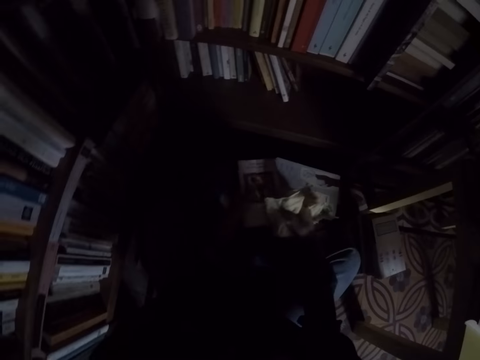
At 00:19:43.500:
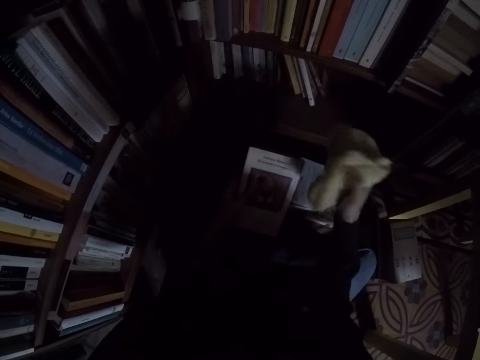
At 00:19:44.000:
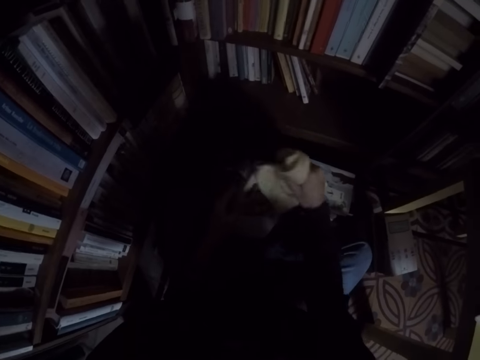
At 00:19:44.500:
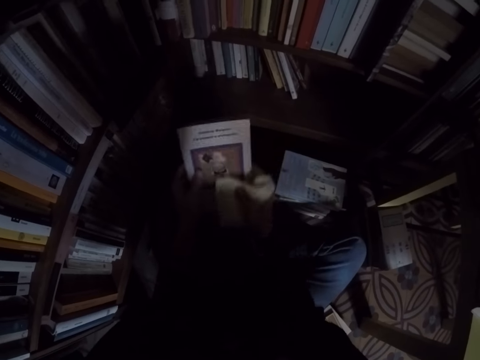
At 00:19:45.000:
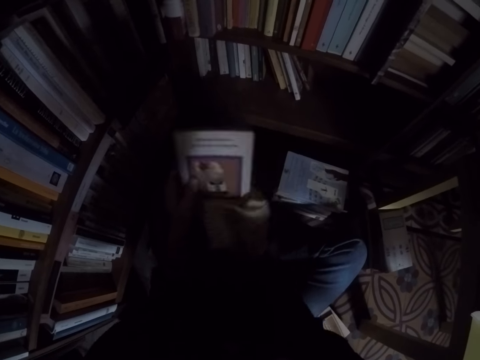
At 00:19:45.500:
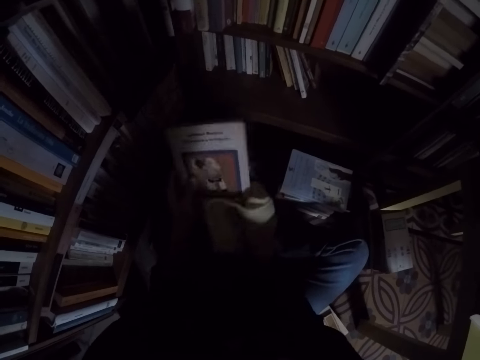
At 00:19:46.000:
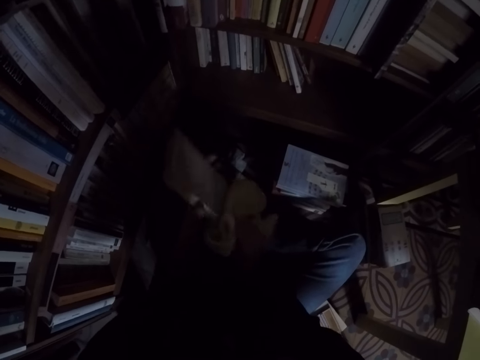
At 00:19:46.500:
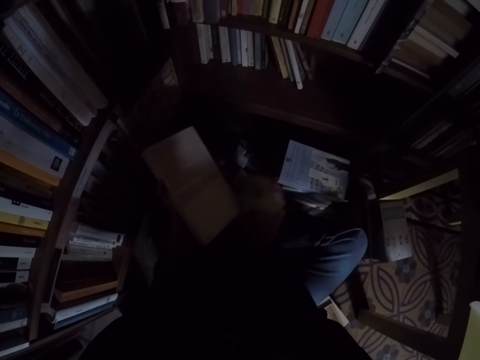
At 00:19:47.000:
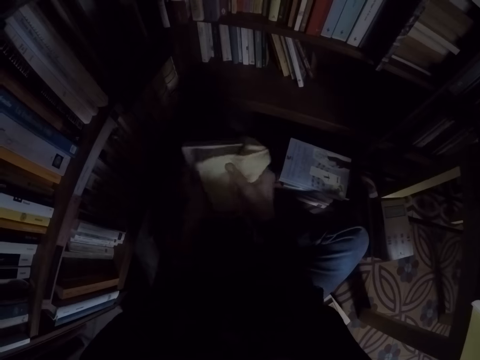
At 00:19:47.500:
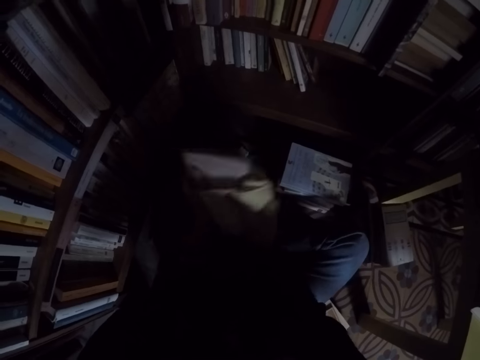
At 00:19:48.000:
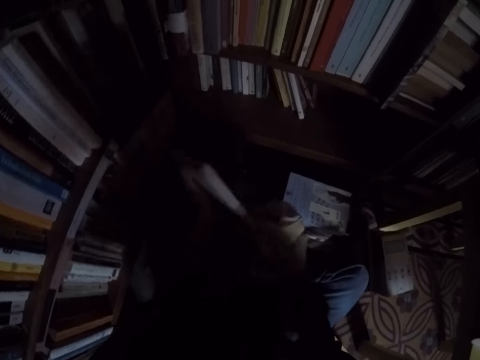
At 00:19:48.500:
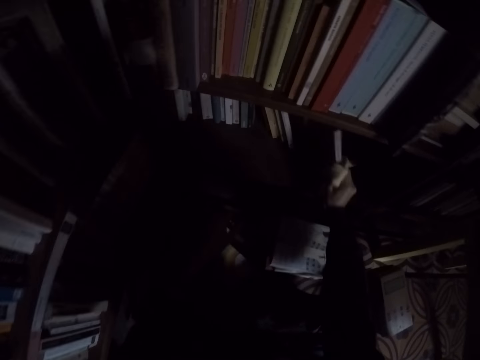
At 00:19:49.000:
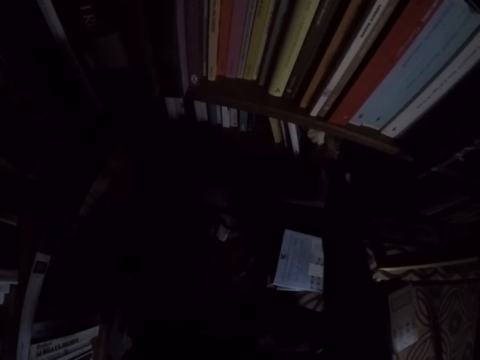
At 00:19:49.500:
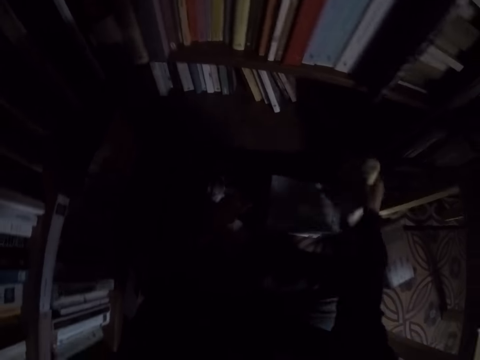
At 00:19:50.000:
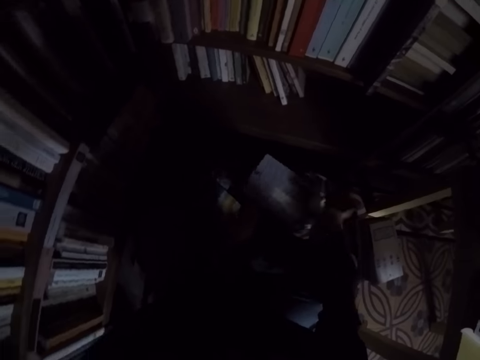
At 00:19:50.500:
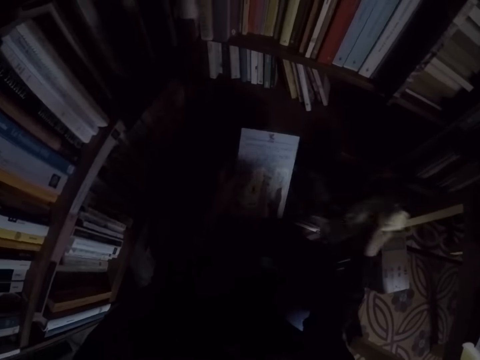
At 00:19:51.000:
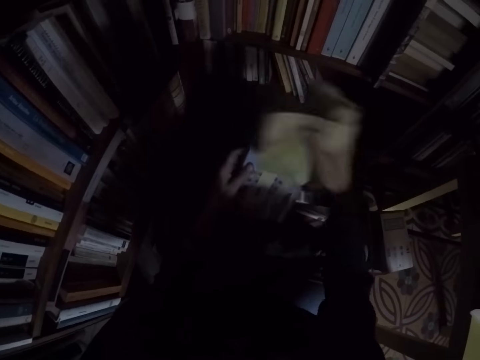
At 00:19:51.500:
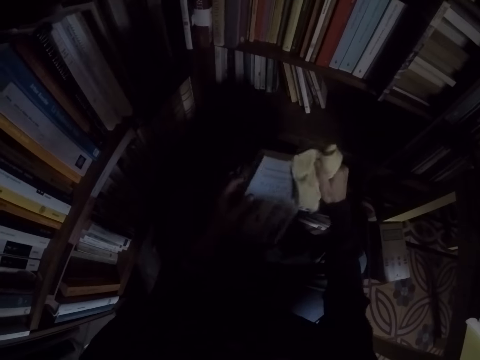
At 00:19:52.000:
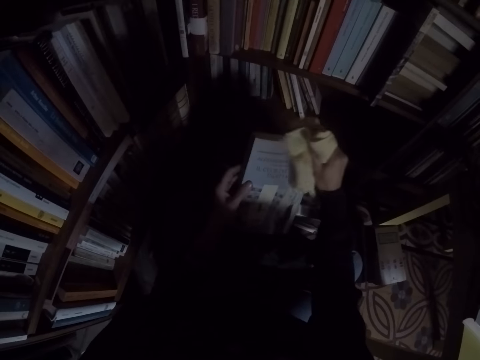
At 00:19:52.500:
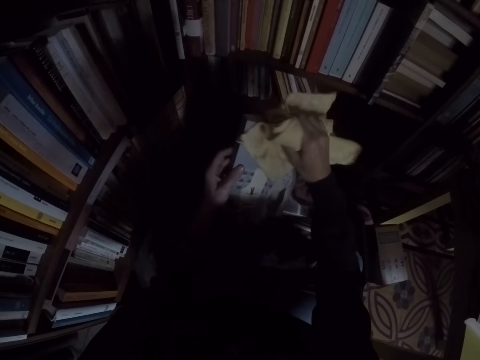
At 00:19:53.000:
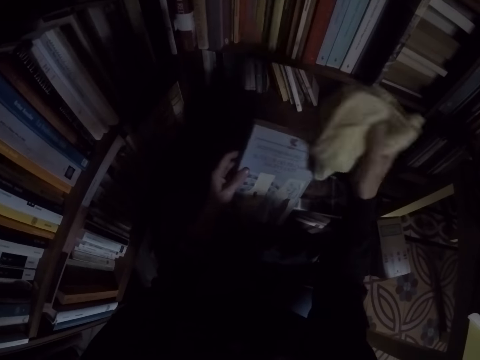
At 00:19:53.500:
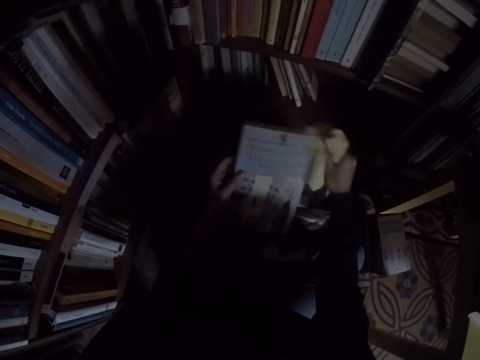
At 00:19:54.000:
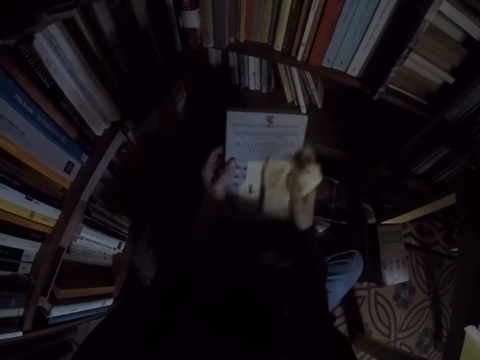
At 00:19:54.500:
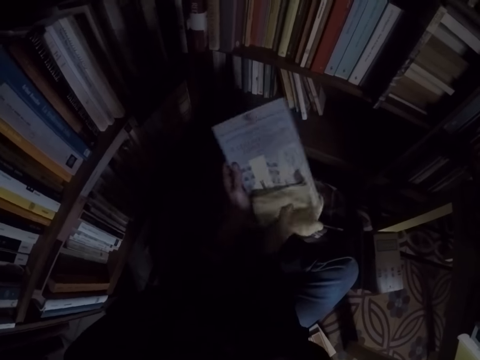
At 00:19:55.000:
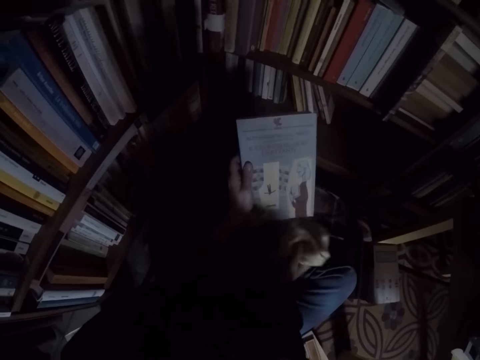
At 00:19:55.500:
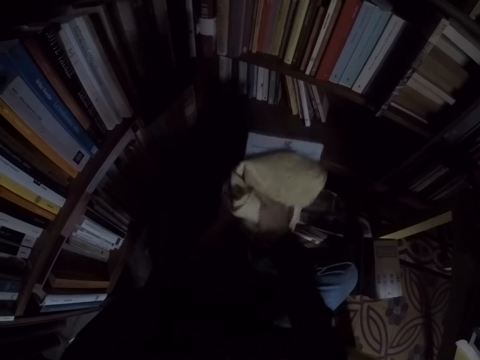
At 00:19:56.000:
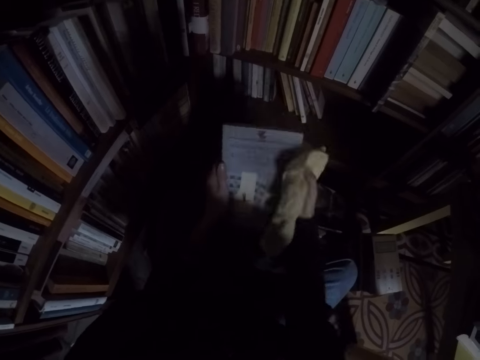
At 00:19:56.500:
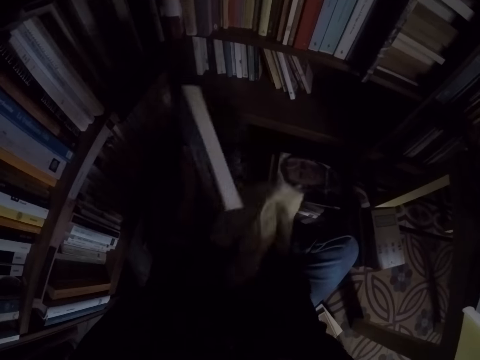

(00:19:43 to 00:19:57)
The camera wearer takes another book from the pile of books. They clean the book with the rag. They place the book in the bookshelf. They take another book from the pile of books. They clean the book with the rag.

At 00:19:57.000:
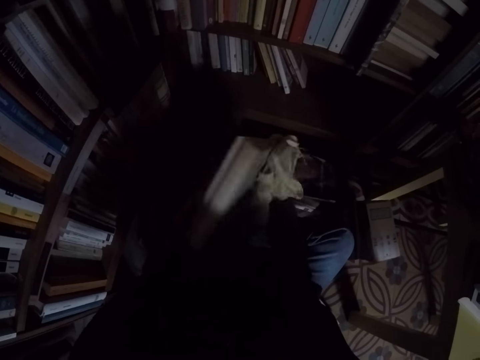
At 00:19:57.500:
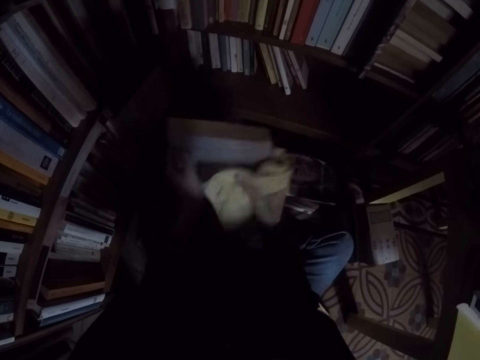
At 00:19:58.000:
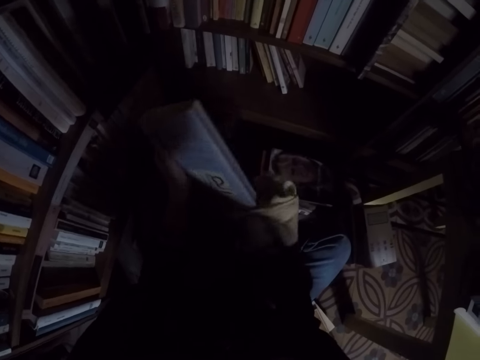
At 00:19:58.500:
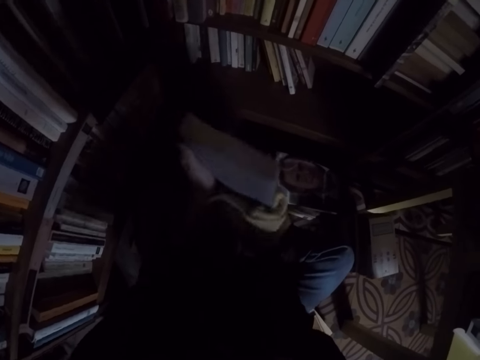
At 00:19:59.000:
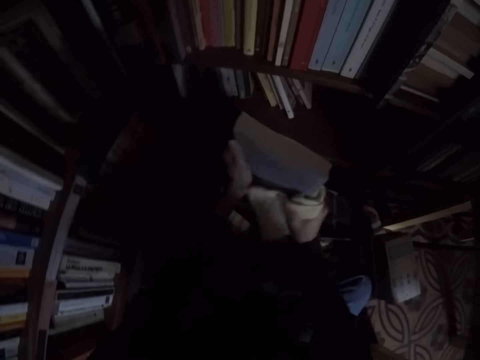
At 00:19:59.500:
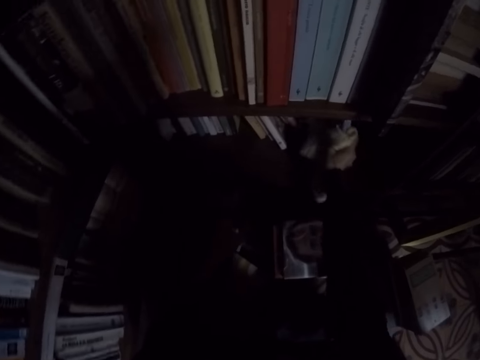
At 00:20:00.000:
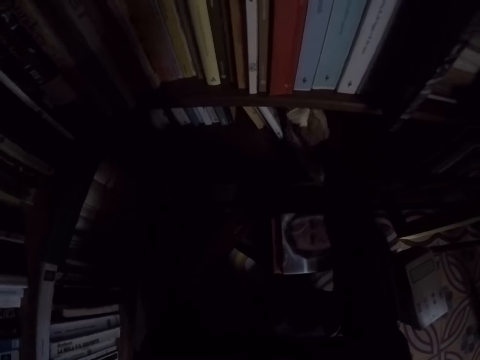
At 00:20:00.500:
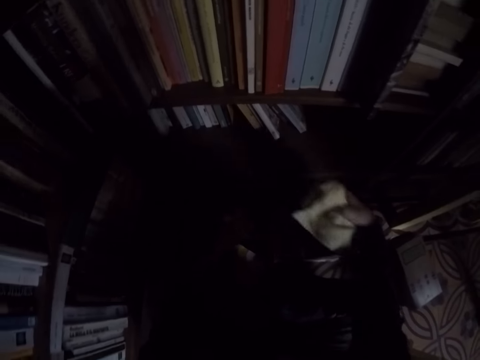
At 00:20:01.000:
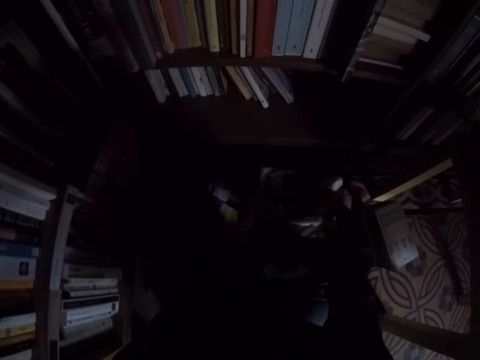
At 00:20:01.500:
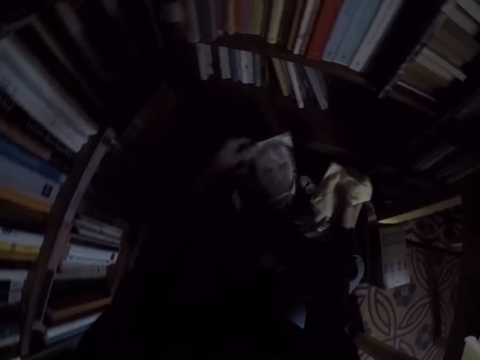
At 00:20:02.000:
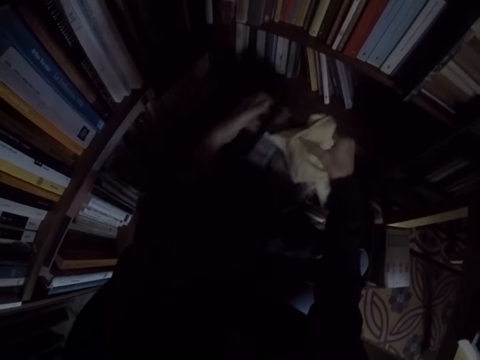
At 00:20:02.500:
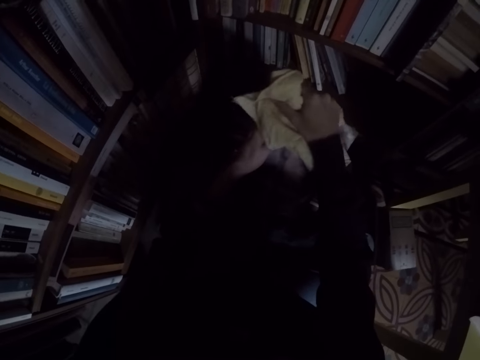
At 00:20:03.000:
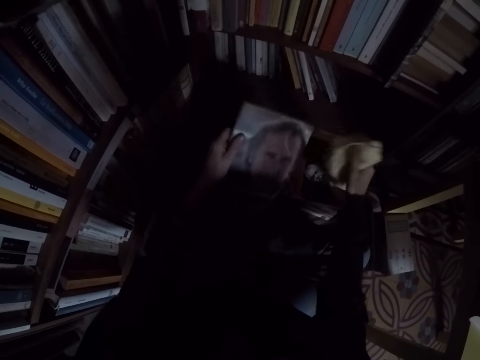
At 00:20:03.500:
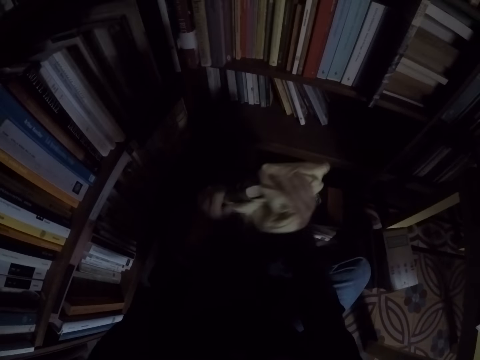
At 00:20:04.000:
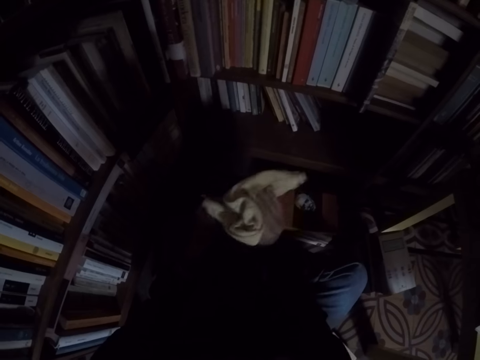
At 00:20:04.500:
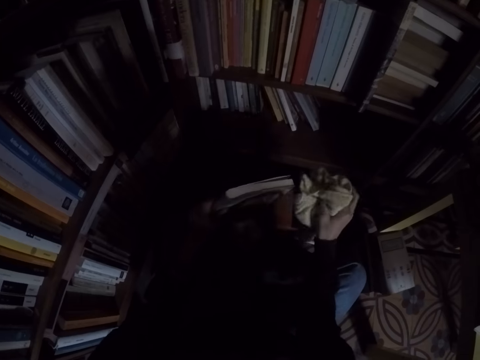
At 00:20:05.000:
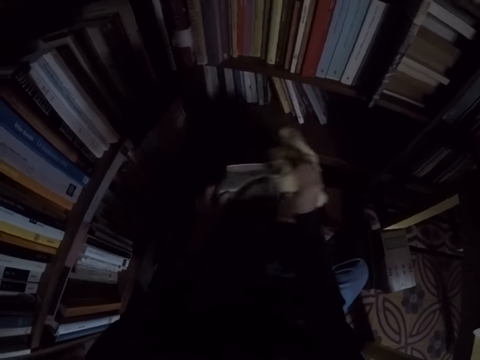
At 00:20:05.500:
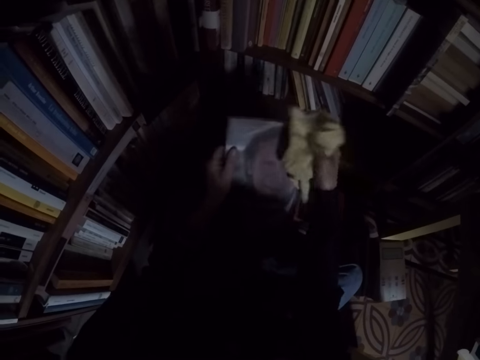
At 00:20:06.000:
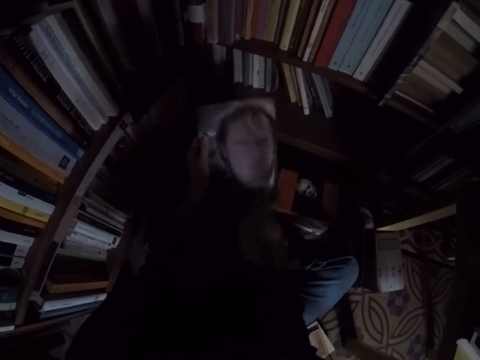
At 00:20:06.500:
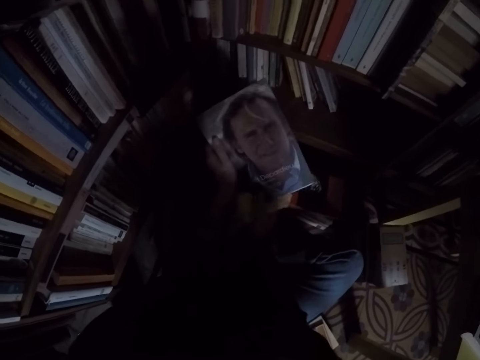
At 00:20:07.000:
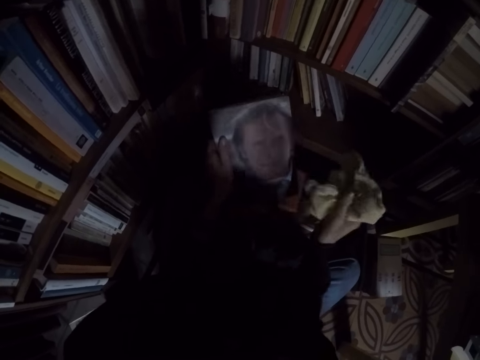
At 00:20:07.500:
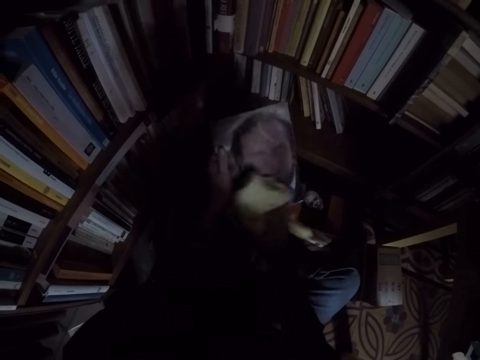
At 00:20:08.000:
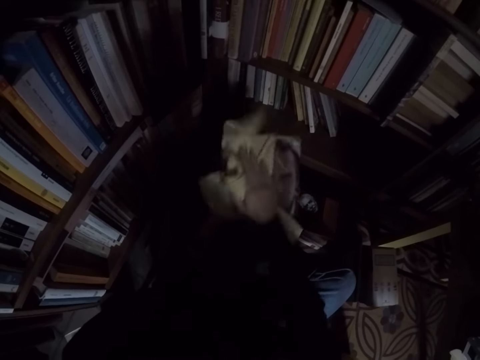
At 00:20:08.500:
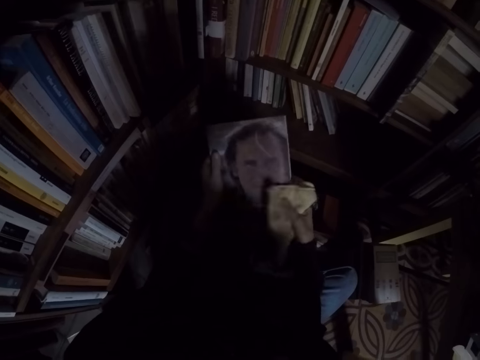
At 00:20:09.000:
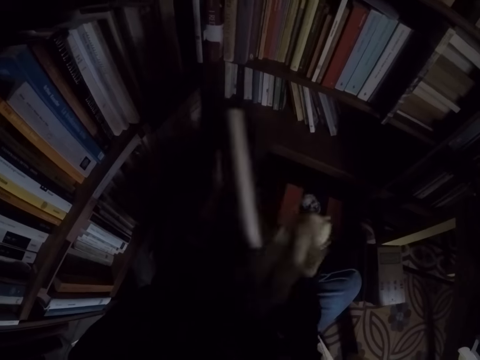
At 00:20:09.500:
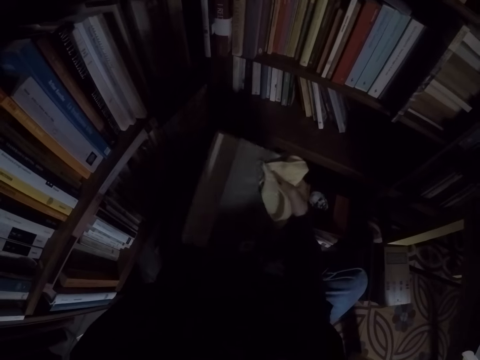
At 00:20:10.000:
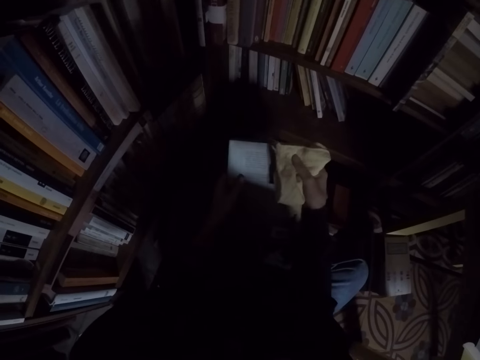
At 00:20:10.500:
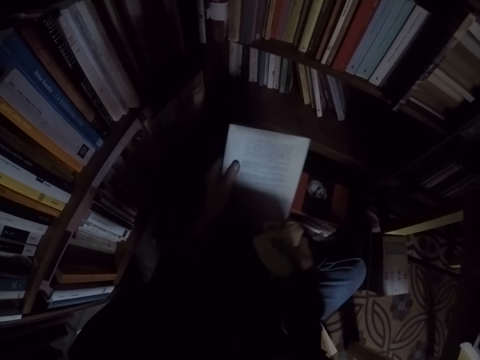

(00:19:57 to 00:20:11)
The camera wearer places the book in the bookshelf. They take another book from the pile of books. They clean the book with the rag.
